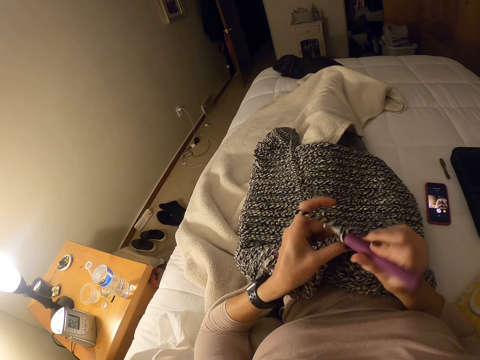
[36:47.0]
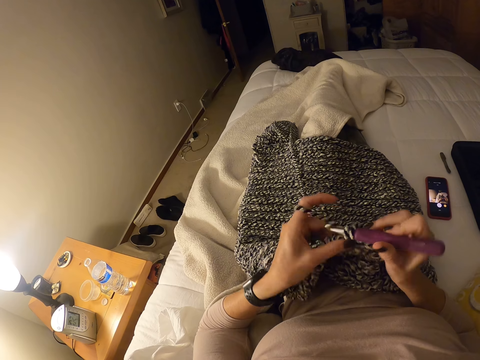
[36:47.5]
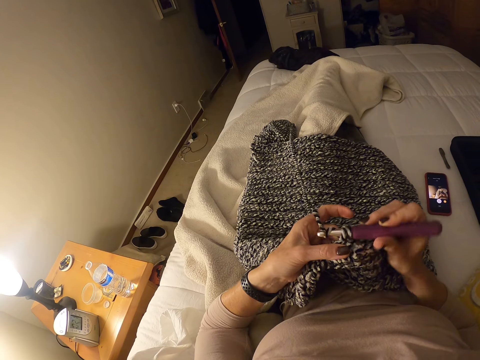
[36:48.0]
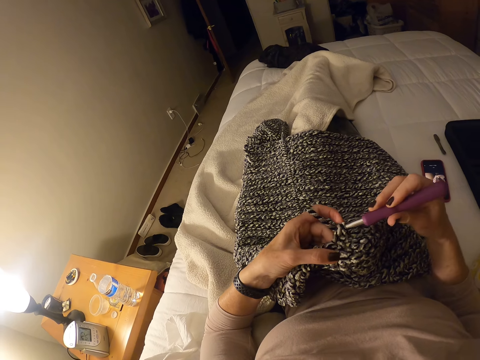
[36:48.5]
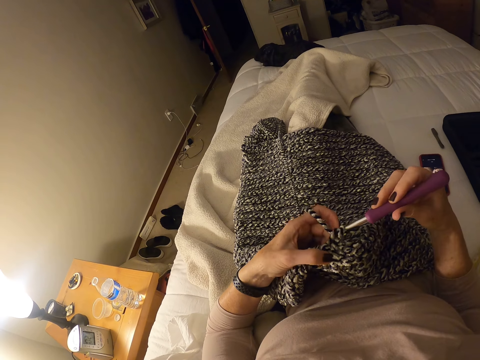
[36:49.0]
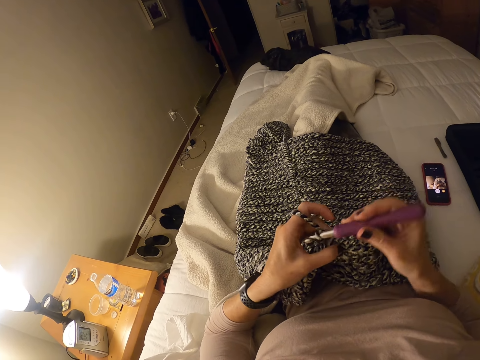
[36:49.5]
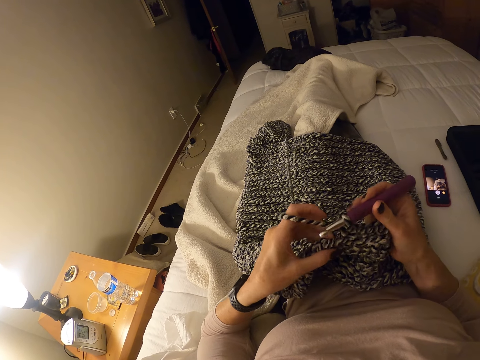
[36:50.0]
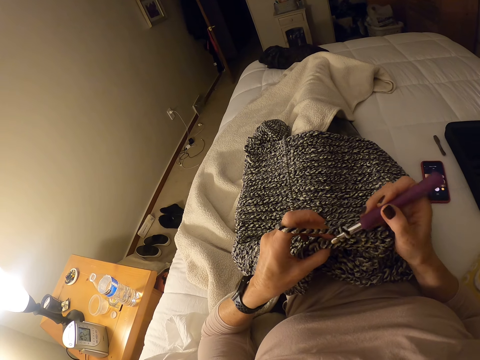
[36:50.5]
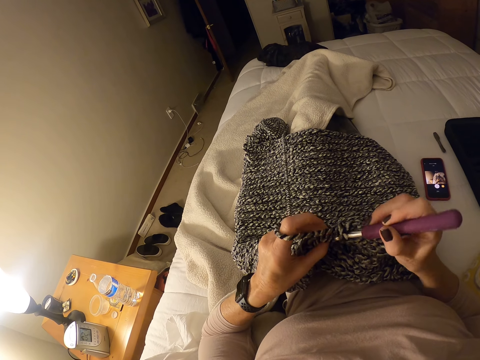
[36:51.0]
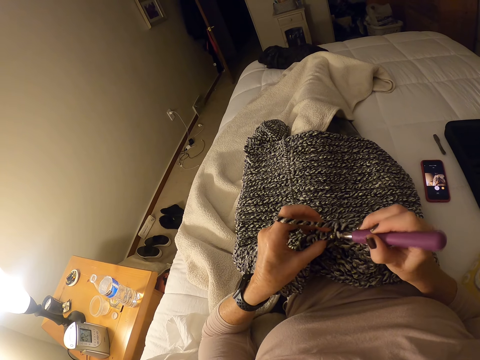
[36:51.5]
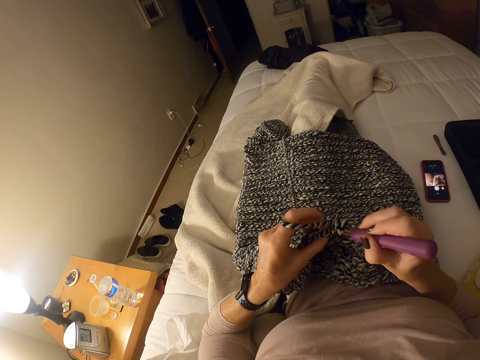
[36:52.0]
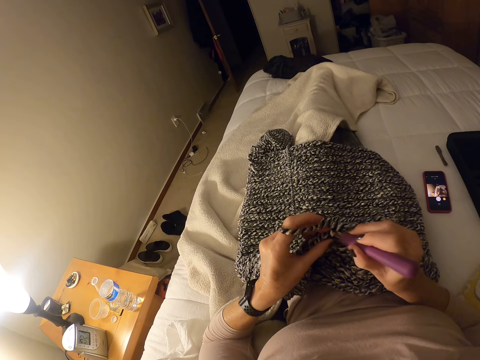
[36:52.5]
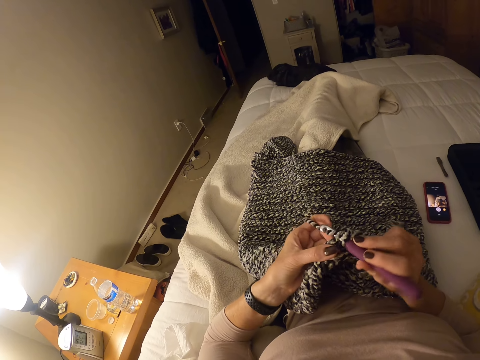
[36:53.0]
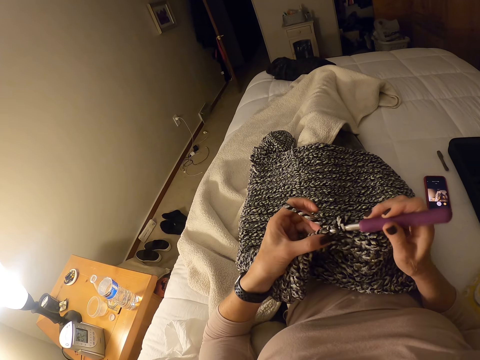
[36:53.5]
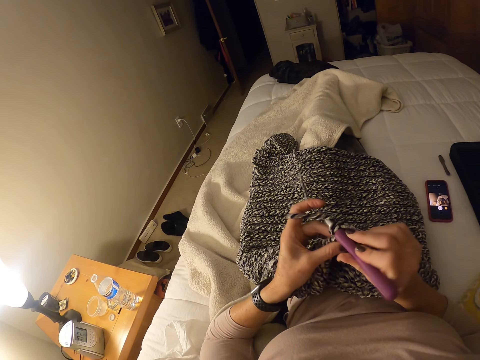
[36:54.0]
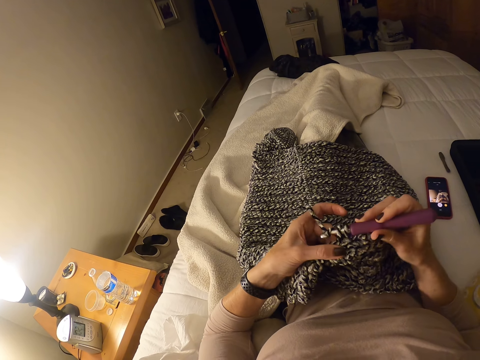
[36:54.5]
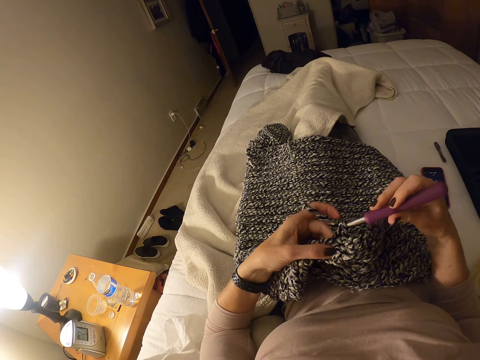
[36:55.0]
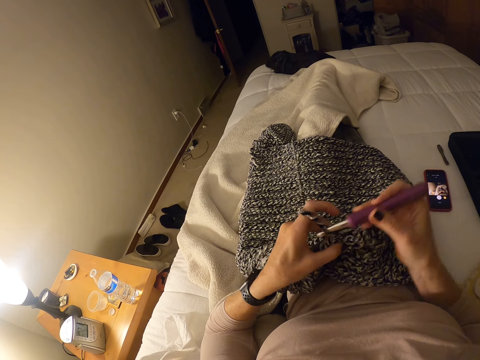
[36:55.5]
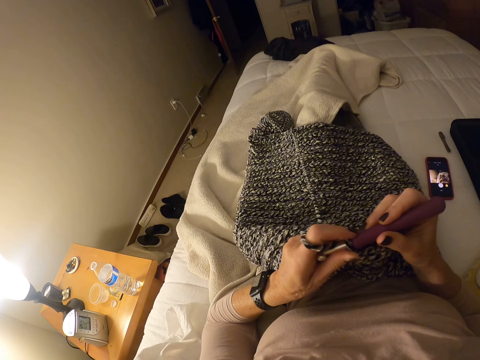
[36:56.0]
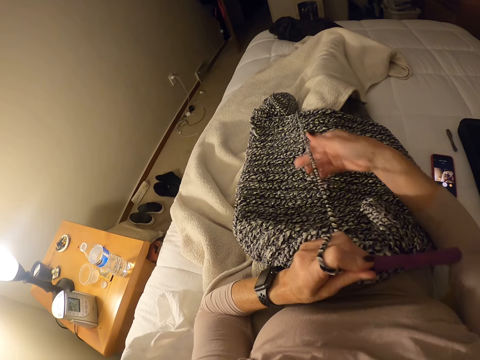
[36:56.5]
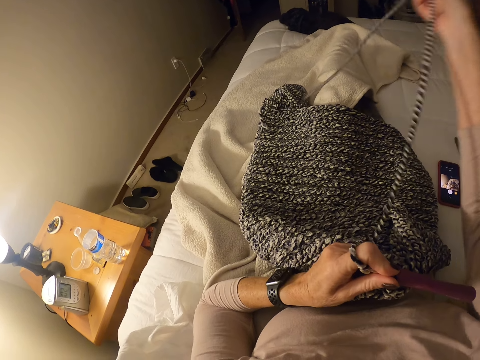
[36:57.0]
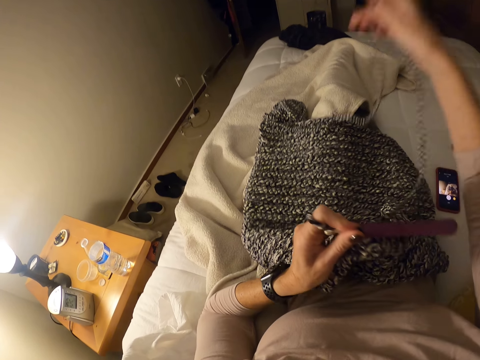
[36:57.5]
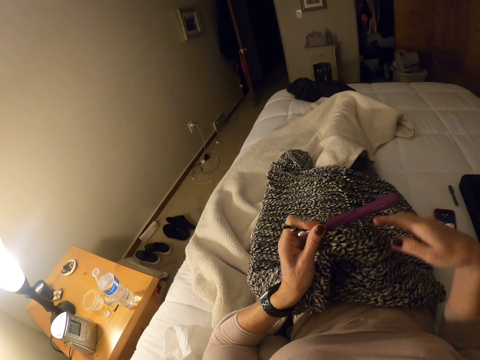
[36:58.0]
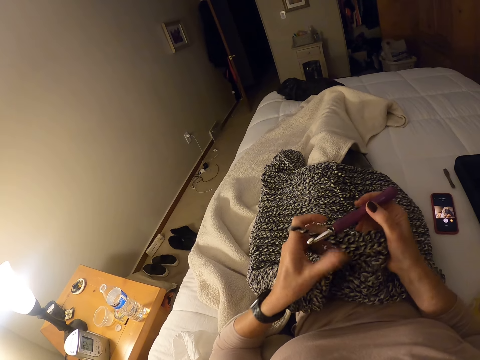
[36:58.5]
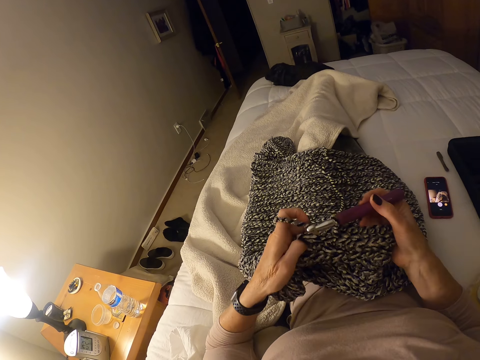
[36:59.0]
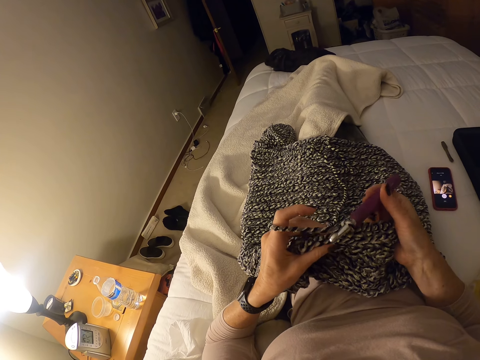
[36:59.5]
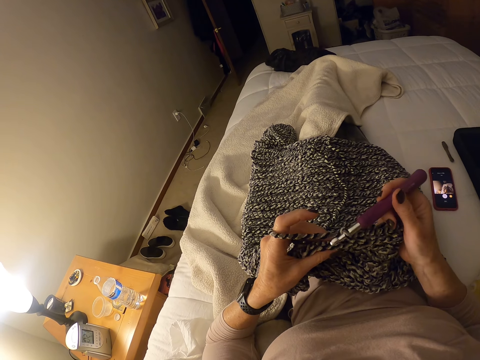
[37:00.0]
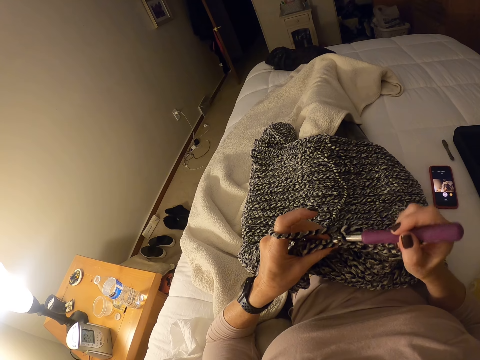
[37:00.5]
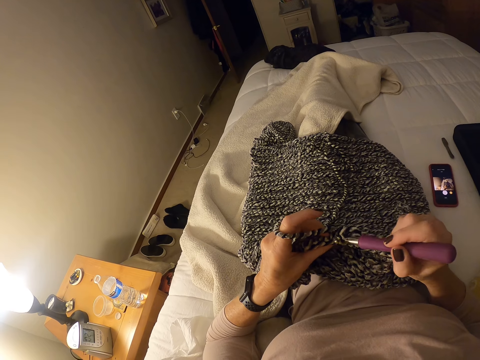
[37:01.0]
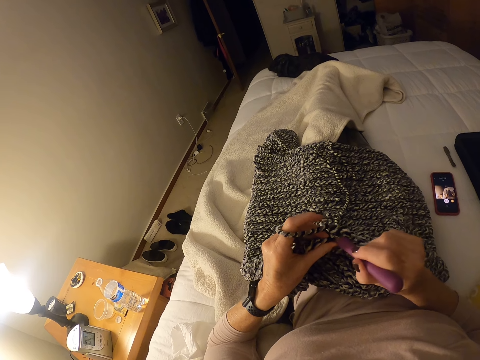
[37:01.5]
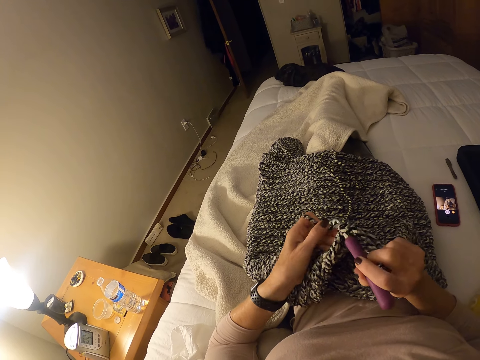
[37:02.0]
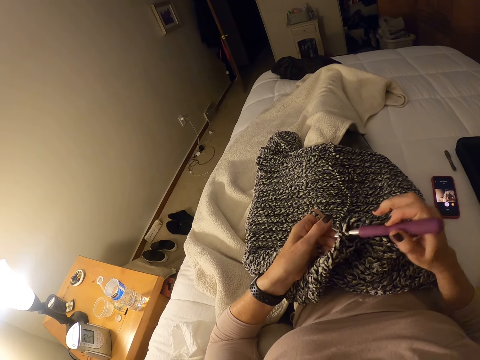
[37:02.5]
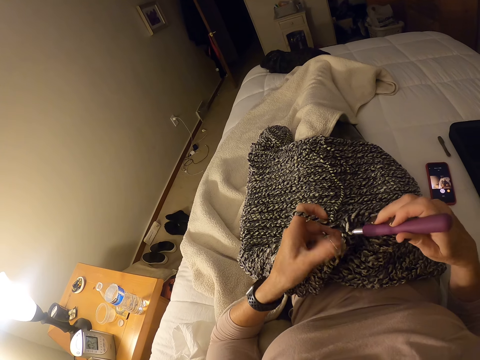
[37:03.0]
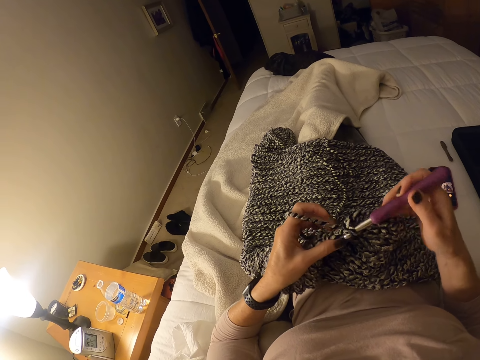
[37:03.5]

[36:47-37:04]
The camera wearer passes the crochet hook to her left hand. She stops knitting the fabric. She adjusts the yarn. She pulls the strip of yarn with her right hand. She drops the strip of yarn on the crochet cloth. She holds the crochet cloth and strip of yarn with her left hand. She holds the crochet hook with her right hand. She crochets the strip of yarn into a cloth with the crochet hook and her left hand.

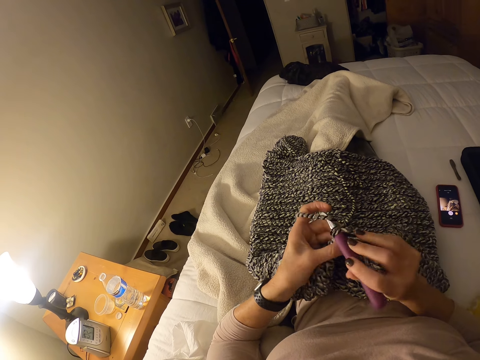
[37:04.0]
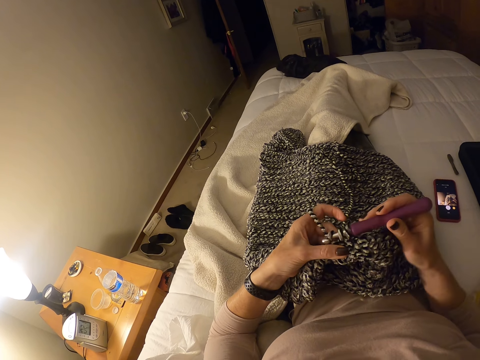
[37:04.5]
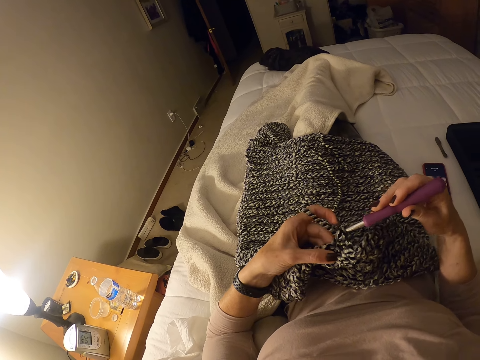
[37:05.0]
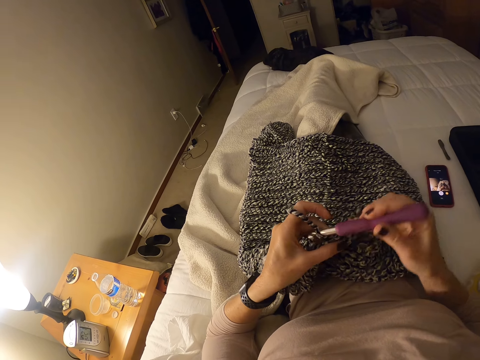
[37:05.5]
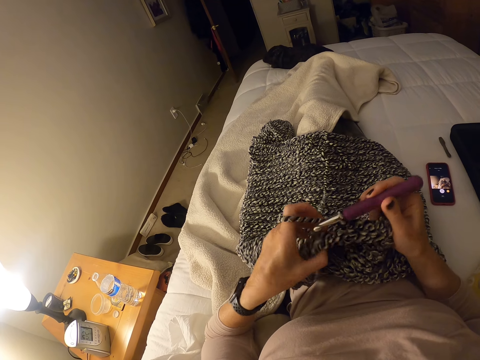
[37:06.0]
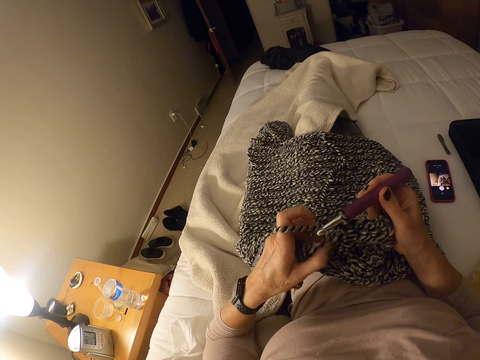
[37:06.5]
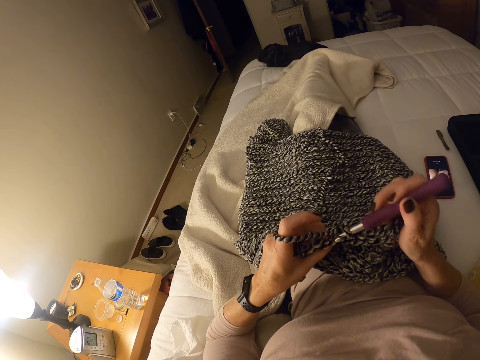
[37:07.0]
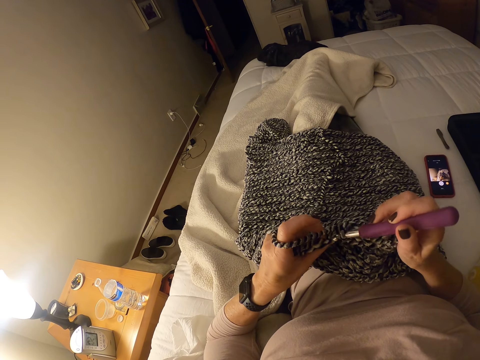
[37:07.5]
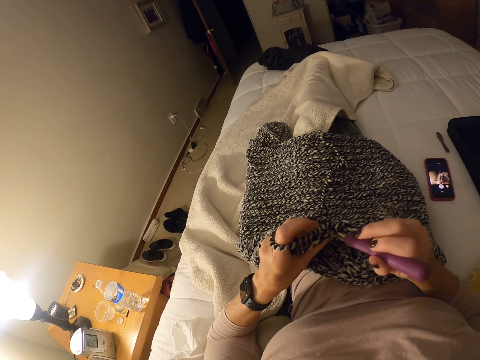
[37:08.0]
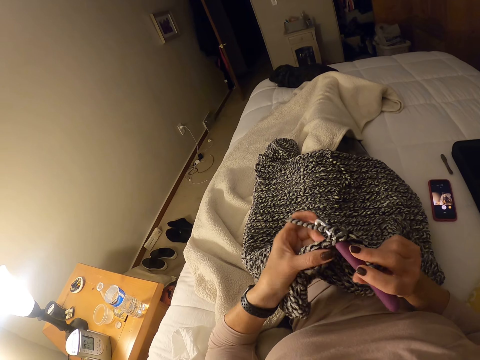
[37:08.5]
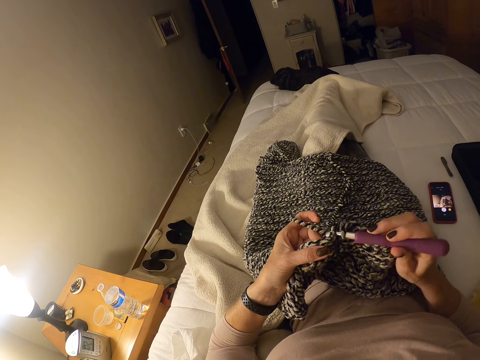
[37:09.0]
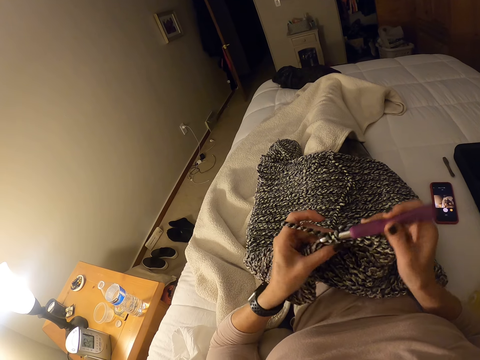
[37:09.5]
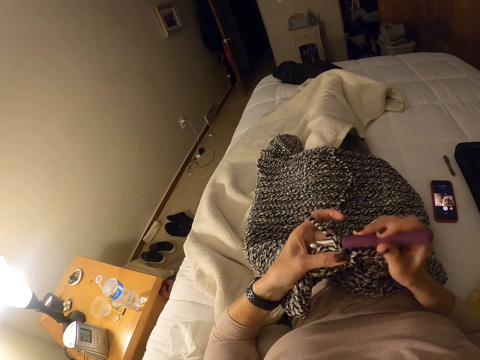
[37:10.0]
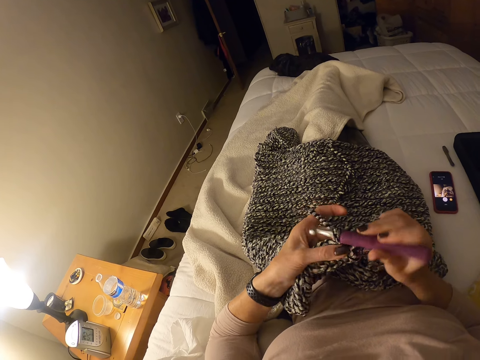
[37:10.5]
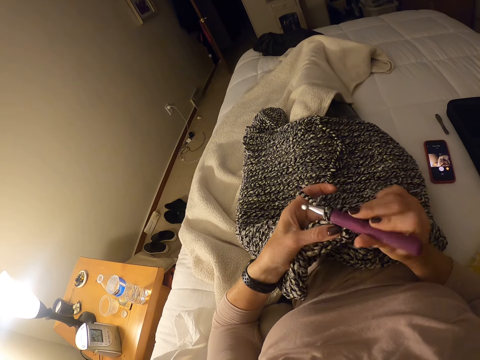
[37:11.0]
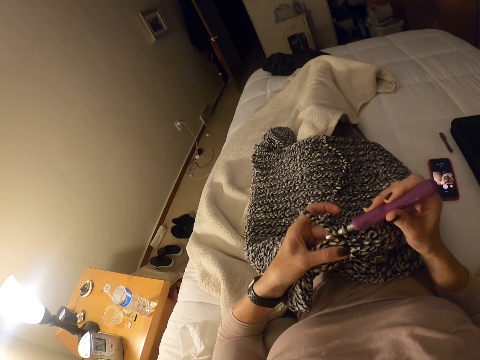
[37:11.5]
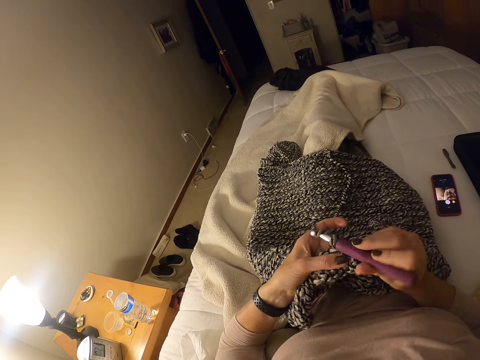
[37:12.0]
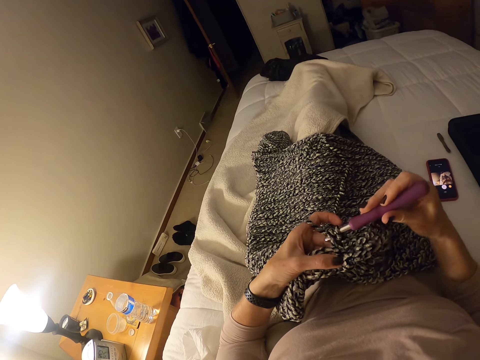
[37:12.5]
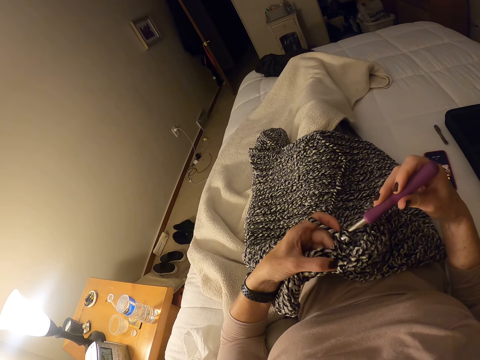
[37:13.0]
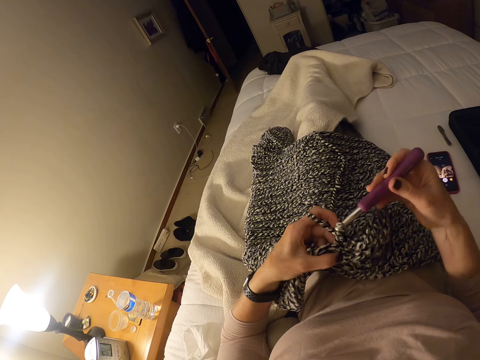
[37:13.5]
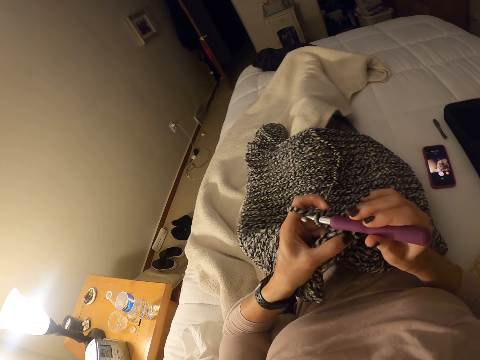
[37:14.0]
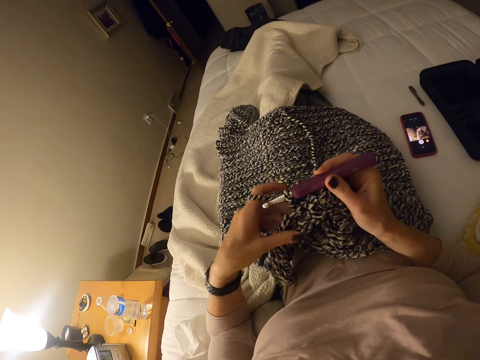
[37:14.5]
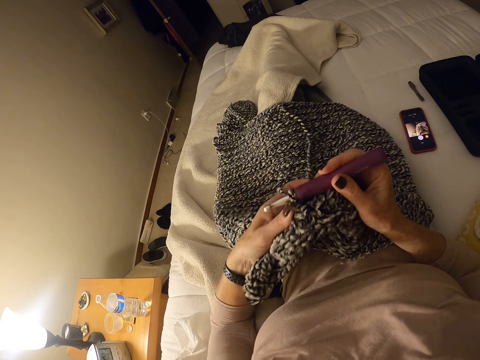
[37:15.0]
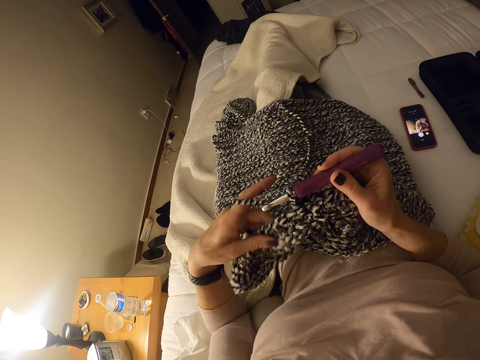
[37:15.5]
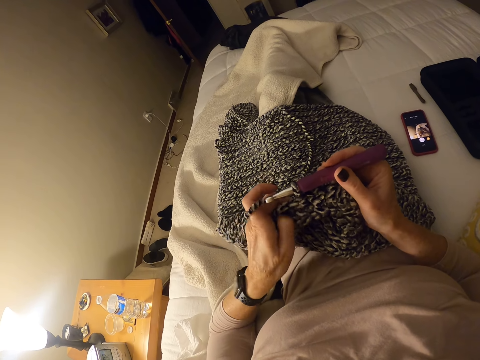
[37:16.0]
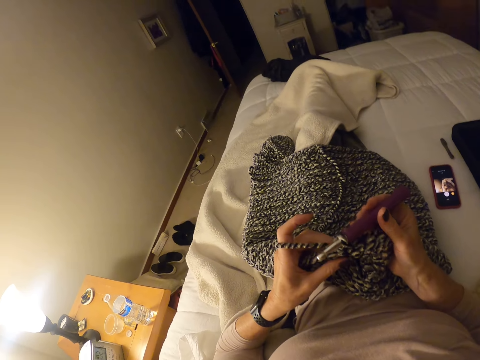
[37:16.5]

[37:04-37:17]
The camera wearer adjusts her left hand on the crochet cloth. She crochets the strip of yarn into a cloth with the crochet hook and her left hand. She adjusts the crochet cloth with her left hand.
